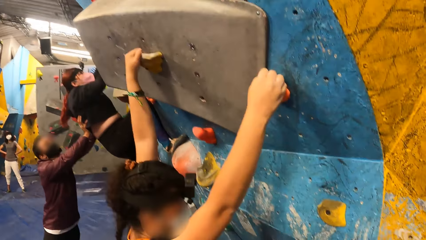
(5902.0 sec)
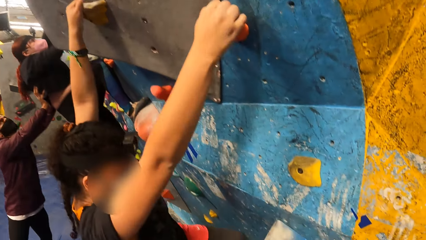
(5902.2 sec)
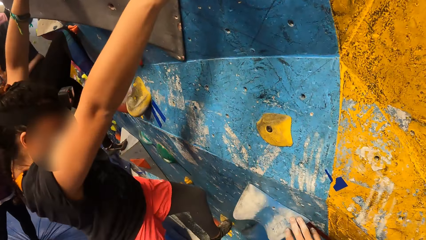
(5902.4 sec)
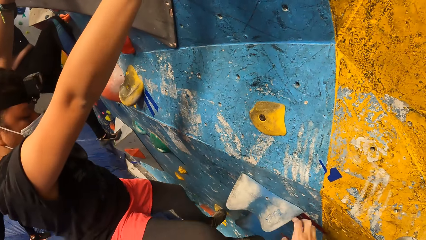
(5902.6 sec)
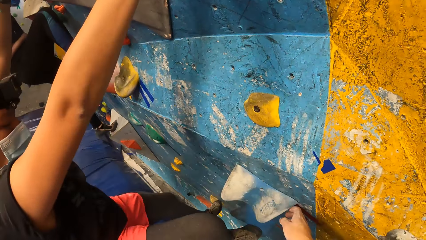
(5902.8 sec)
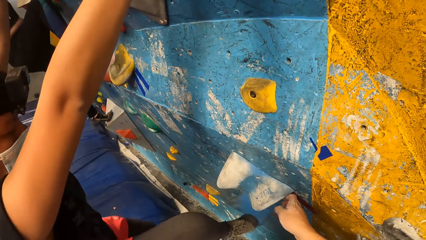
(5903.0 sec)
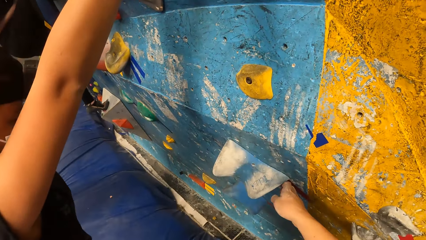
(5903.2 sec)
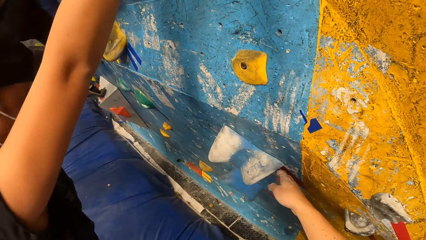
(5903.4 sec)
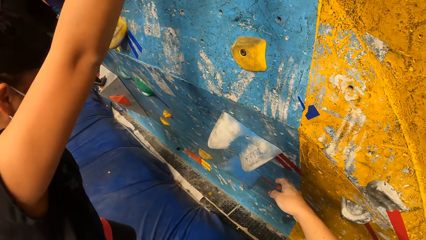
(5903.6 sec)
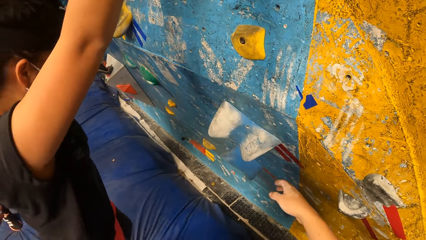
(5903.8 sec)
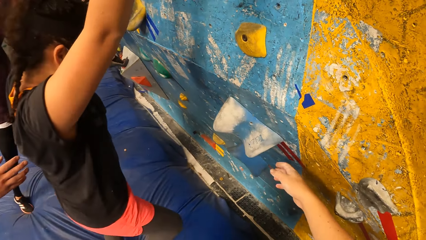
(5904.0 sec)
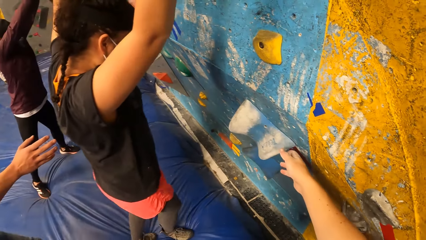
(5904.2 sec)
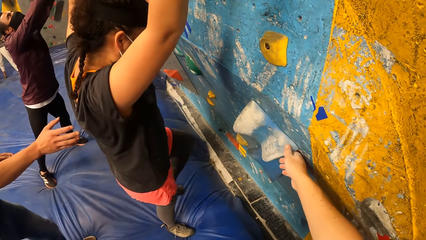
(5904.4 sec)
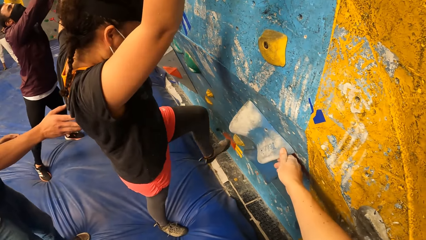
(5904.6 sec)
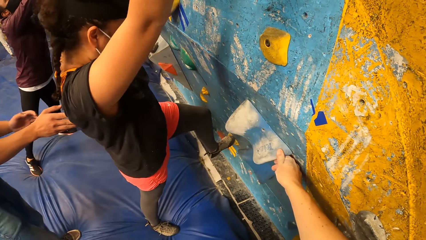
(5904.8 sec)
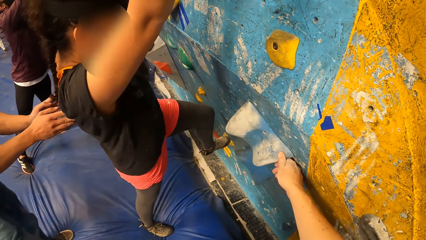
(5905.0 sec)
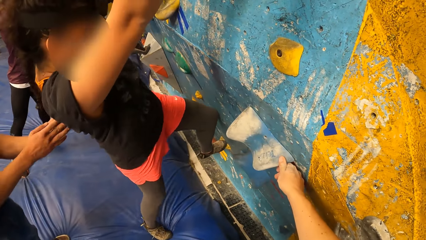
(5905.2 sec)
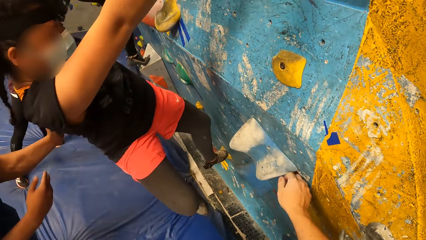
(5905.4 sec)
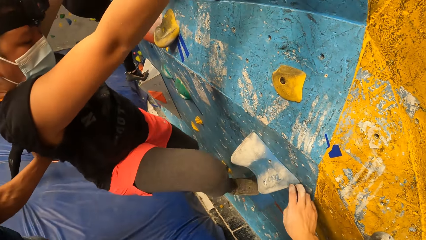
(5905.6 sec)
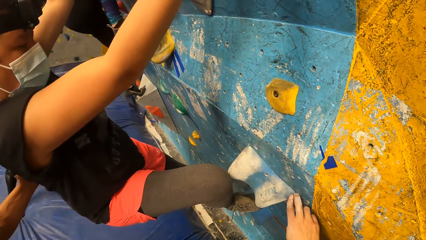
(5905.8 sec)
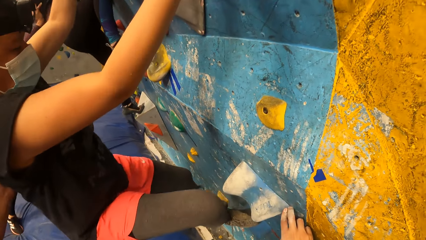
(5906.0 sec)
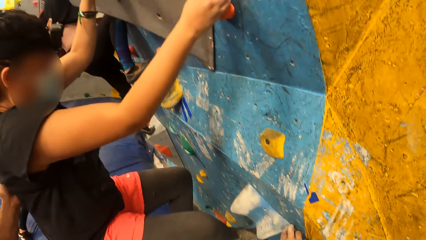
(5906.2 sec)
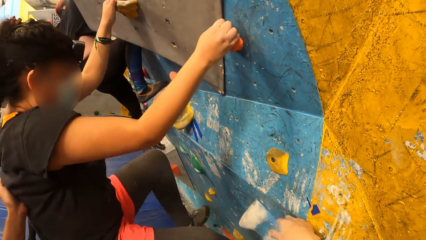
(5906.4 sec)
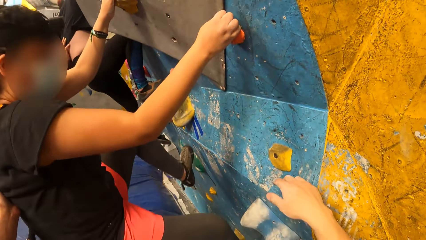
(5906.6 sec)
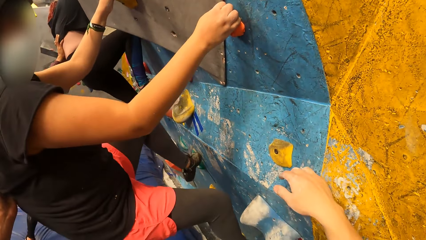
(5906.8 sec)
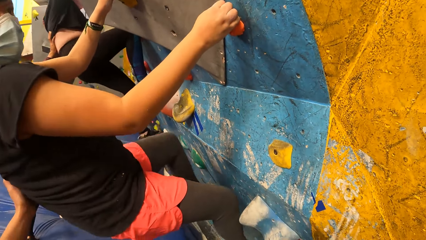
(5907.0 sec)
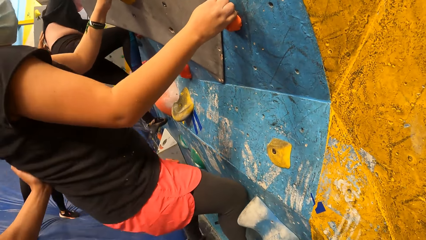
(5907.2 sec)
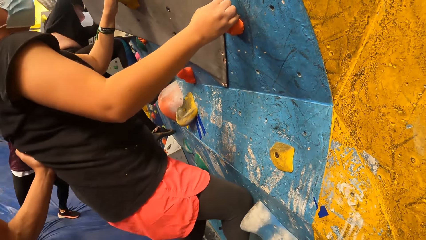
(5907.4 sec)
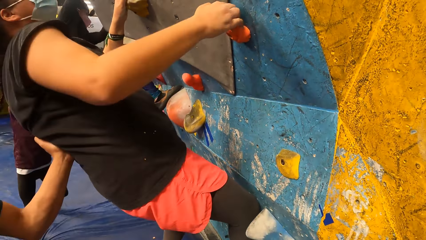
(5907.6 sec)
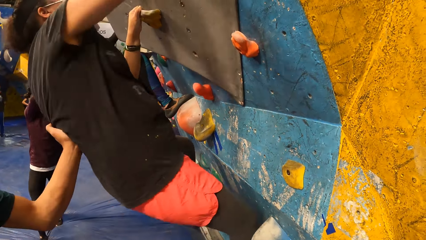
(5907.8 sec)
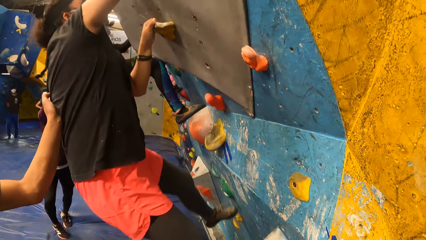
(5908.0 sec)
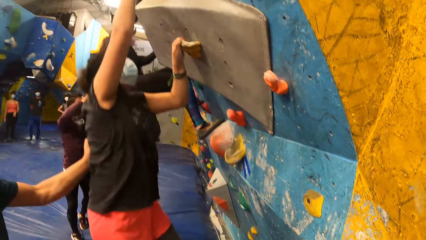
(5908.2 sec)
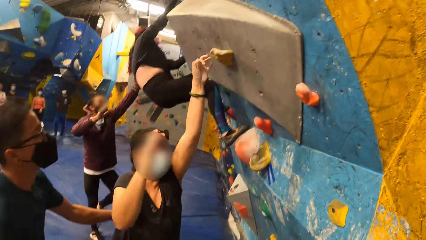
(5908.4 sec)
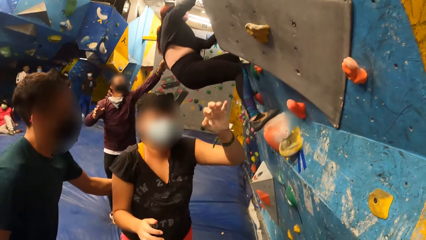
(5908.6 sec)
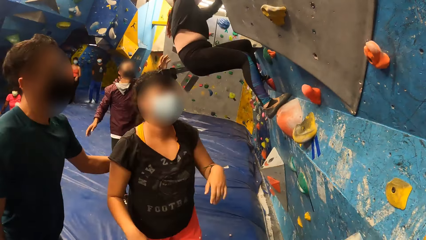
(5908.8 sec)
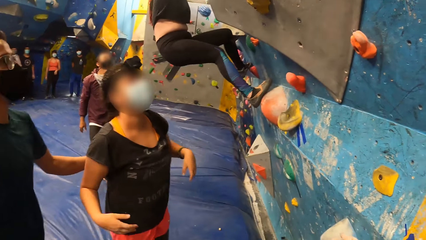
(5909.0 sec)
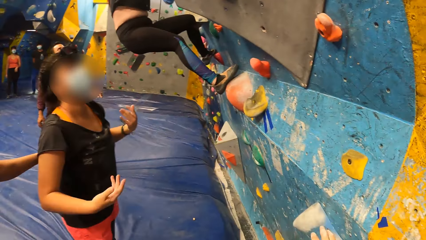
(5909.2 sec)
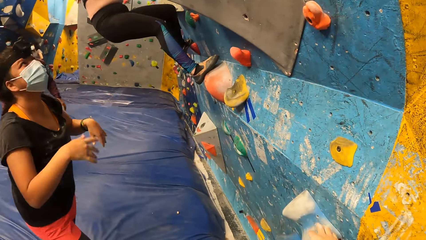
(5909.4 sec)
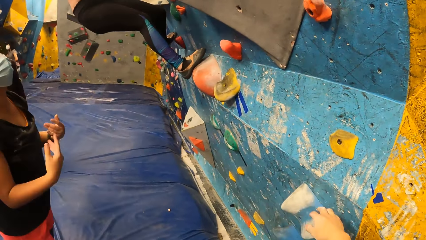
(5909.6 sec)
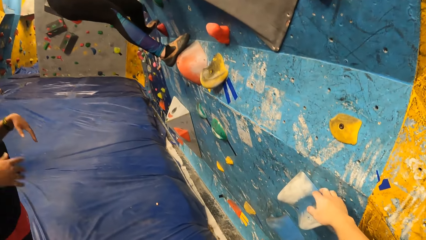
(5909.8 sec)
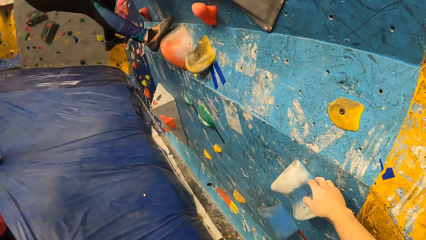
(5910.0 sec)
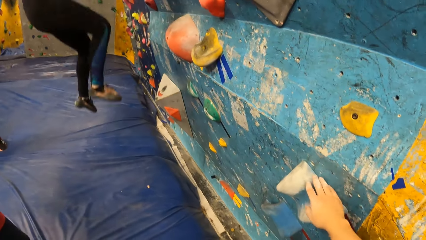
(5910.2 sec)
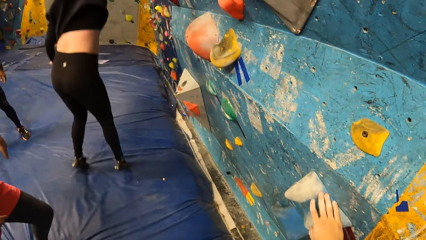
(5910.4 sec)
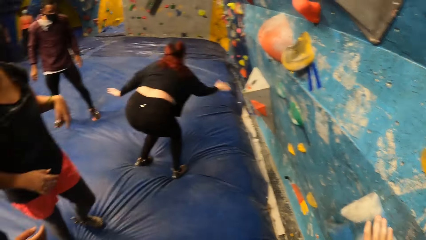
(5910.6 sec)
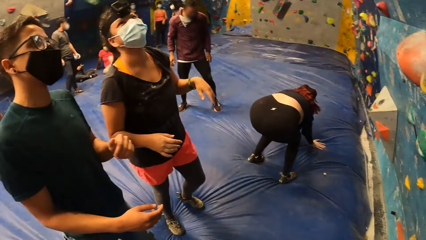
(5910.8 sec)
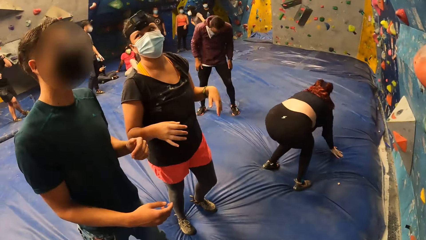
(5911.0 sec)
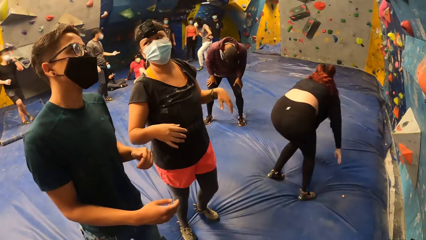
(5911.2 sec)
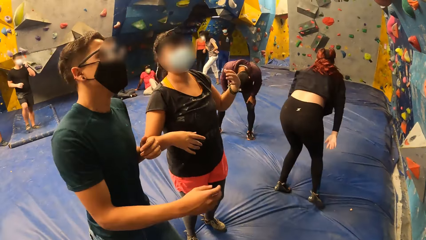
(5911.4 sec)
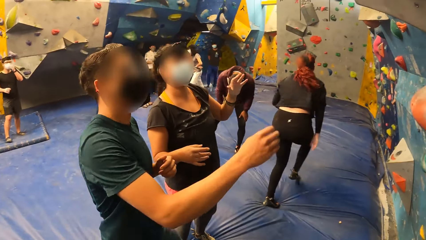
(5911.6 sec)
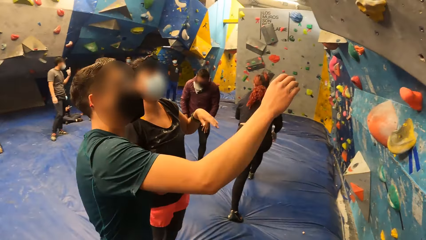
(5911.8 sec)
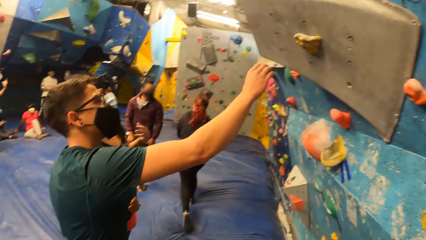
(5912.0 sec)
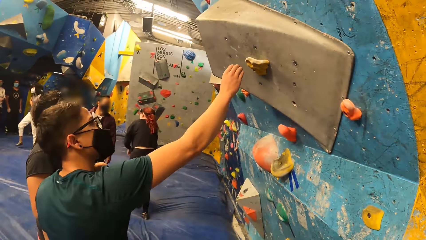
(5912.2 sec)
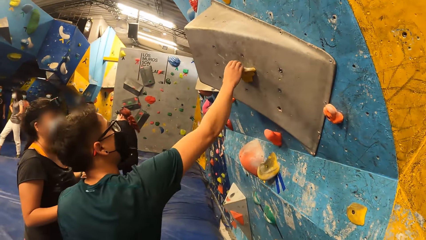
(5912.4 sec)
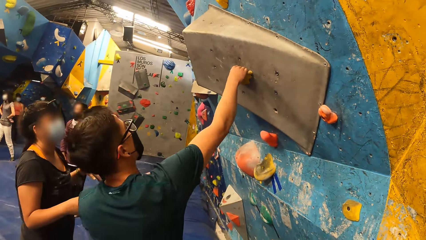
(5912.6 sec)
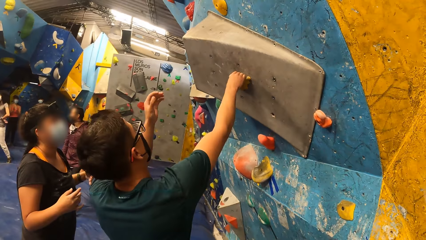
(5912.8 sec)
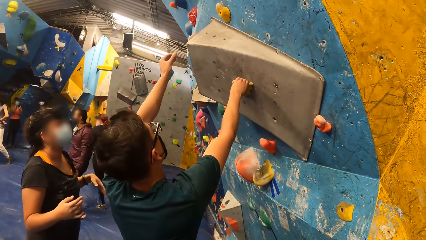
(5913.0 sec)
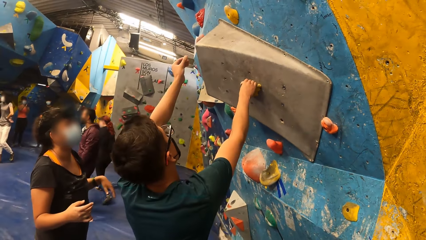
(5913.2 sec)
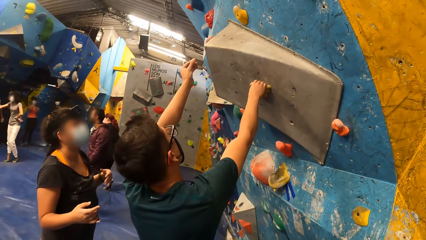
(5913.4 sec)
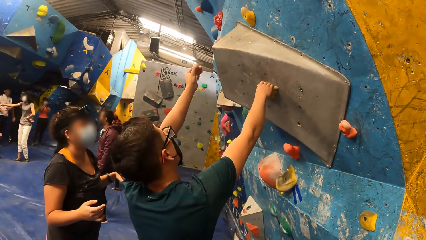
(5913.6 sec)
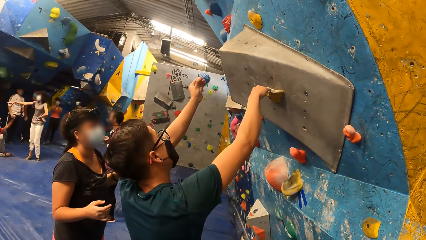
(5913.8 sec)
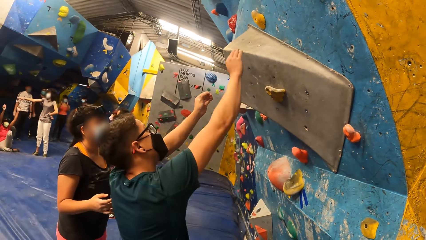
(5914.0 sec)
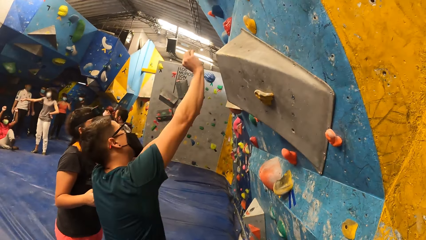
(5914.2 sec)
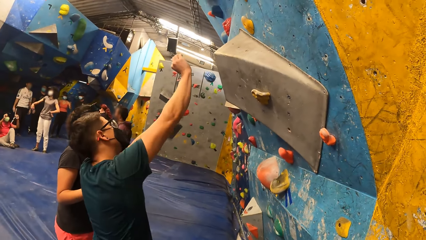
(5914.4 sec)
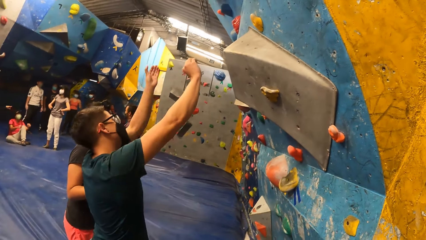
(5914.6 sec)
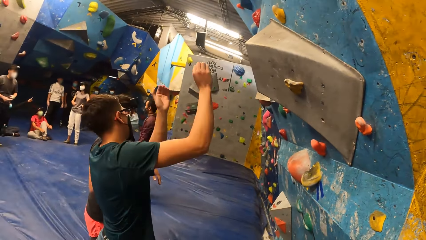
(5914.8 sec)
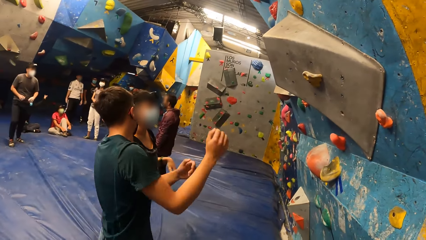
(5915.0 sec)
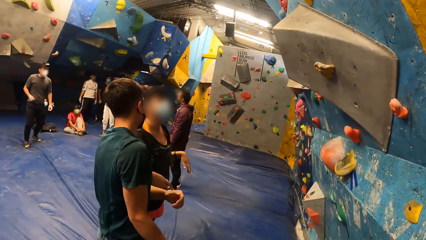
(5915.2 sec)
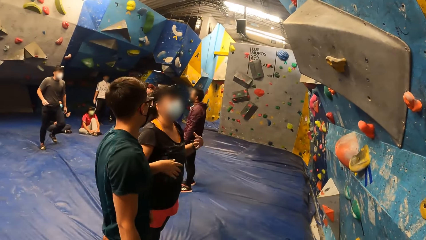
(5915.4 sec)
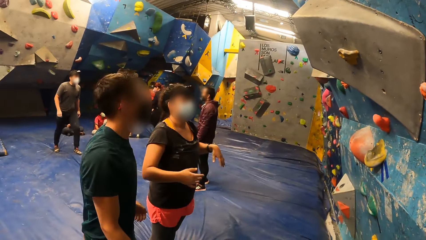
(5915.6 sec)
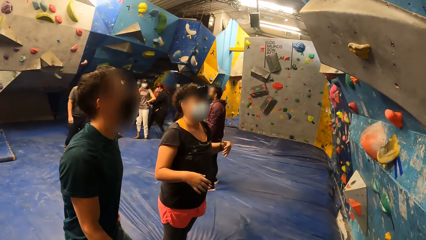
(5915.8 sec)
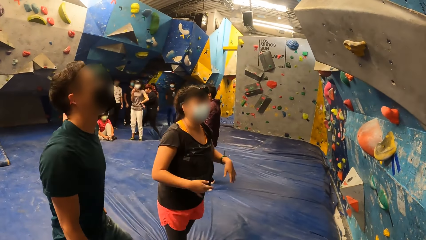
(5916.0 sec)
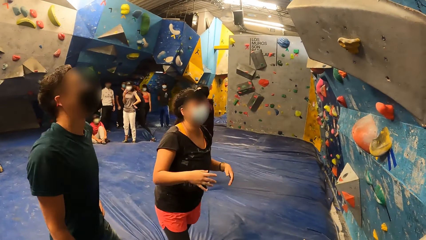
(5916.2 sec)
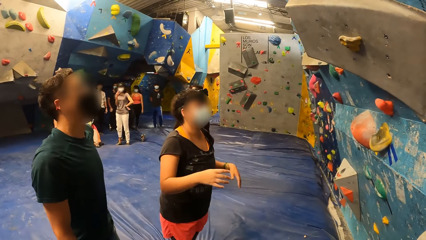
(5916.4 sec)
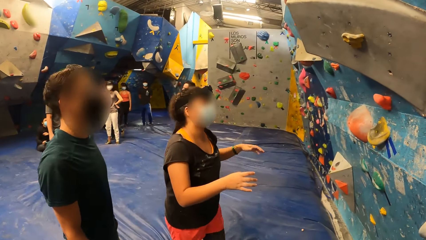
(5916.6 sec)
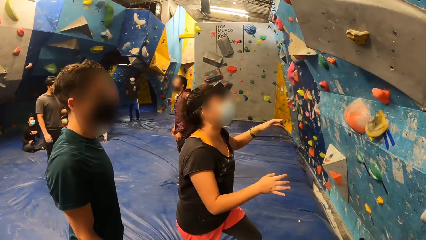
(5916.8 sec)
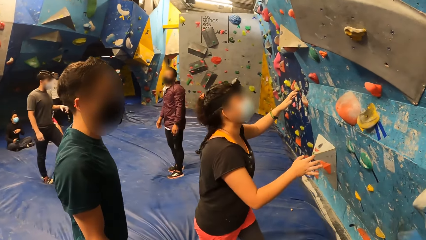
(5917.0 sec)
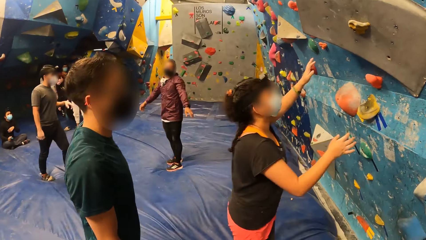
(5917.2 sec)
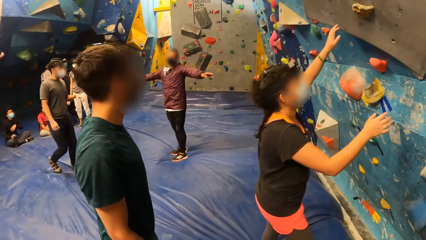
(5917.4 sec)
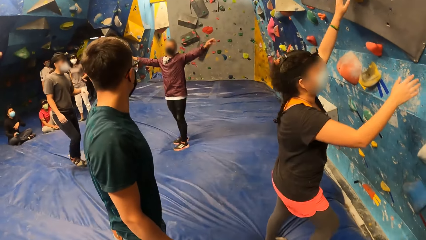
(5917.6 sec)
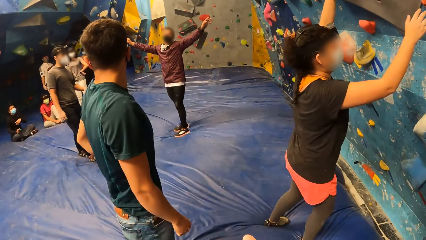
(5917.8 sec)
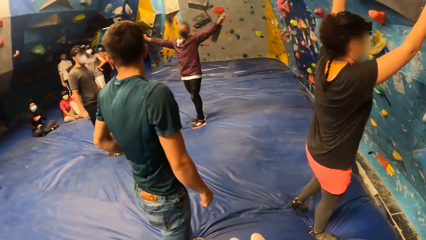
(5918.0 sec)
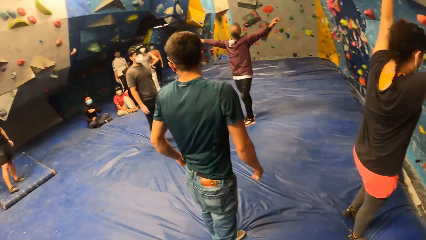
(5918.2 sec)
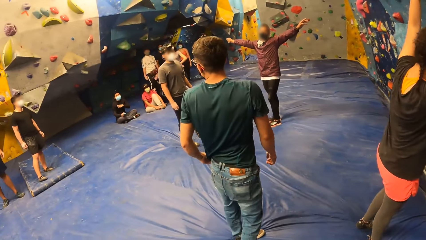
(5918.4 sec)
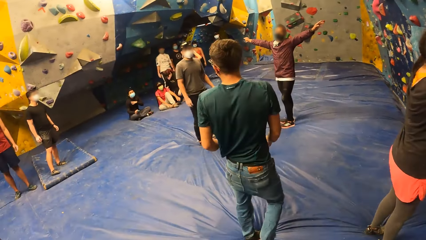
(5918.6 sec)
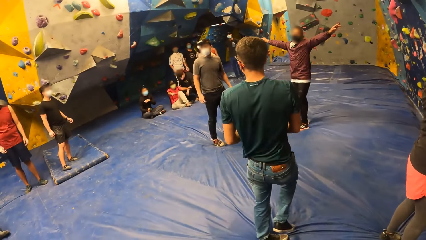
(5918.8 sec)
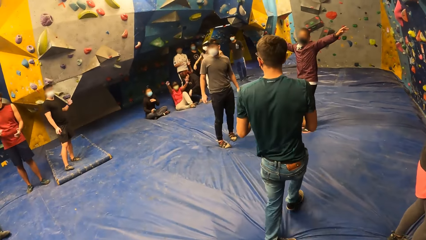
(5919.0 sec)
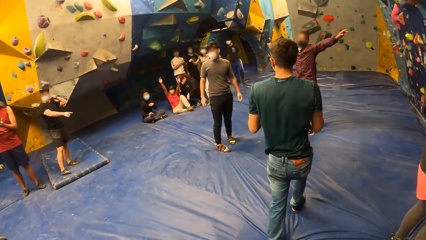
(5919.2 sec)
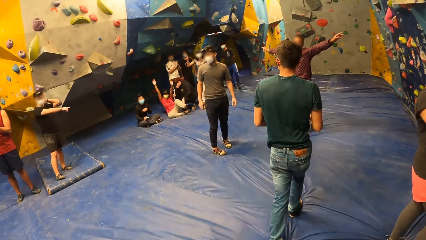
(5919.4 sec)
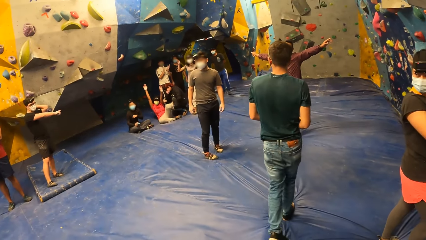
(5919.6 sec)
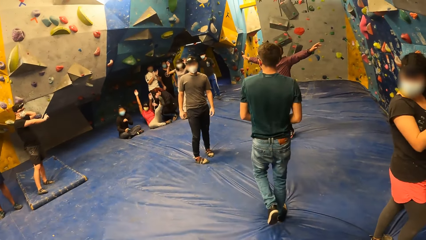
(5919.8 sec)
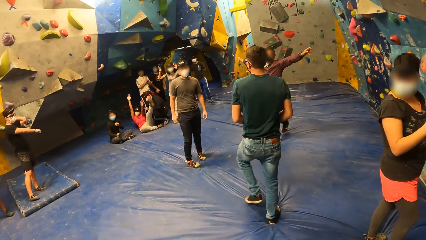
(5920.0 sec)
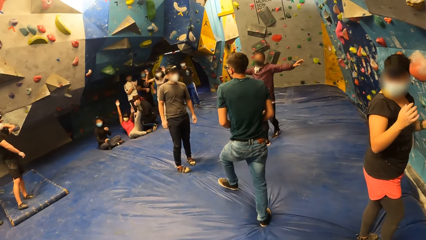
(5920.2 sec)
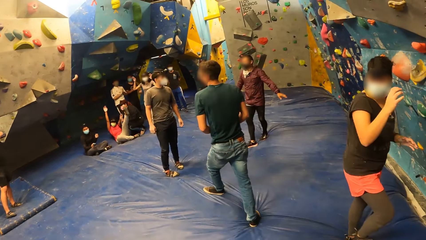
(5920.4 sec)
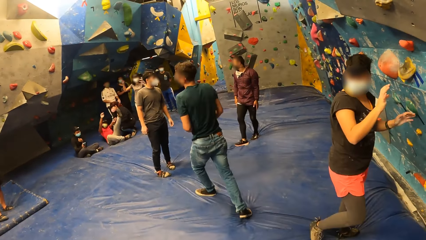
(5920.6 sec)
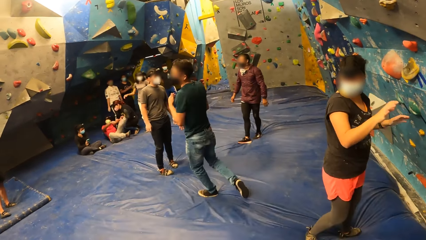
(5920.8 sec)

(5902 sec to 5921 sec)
A woman jumps on the floor. A man interacts with the woman. The woman climbs on the wall. The woman jumps on the floor. Another woman looks around. Another man looks around. The first woman shakes hands. The other woman looks around. The other man looks around. The first man touches the wall with his right hand. The other woman claps hands. The first woman moves around. The first woman touches the wall with her hands.
